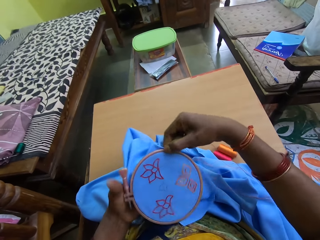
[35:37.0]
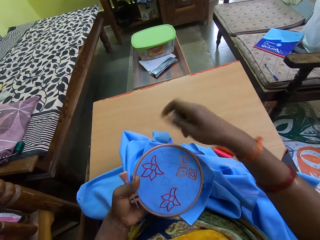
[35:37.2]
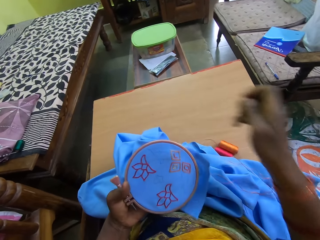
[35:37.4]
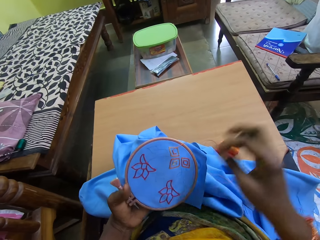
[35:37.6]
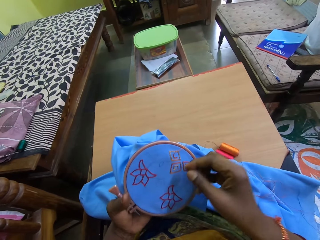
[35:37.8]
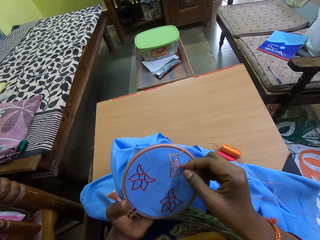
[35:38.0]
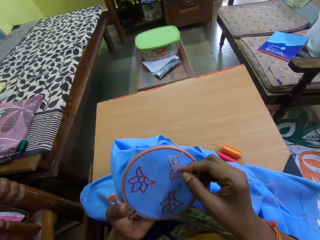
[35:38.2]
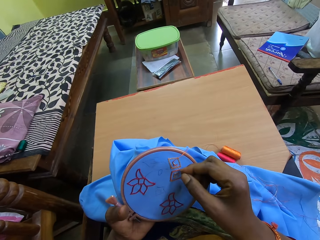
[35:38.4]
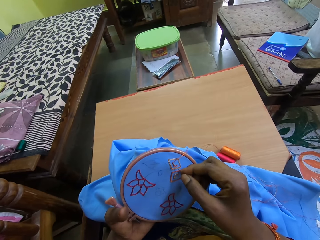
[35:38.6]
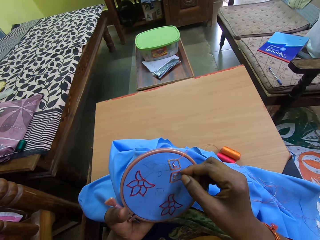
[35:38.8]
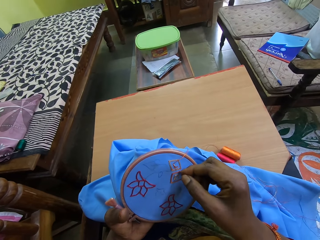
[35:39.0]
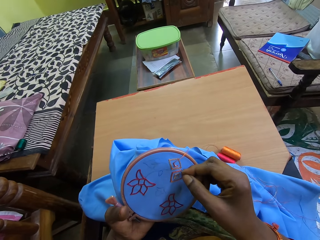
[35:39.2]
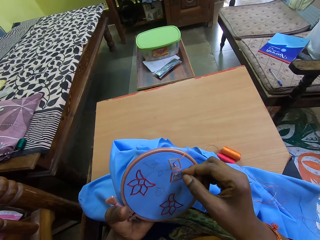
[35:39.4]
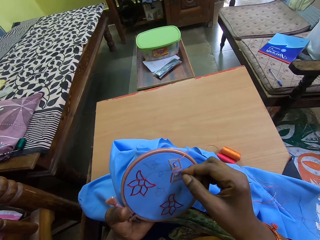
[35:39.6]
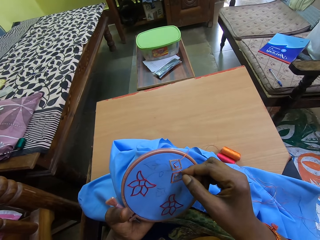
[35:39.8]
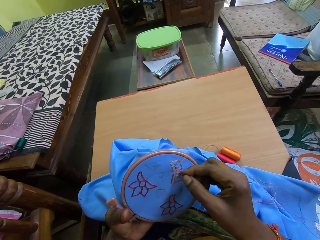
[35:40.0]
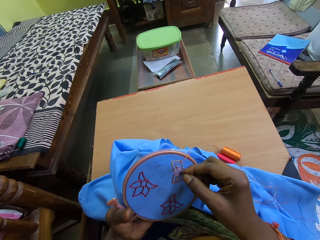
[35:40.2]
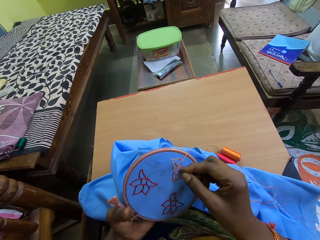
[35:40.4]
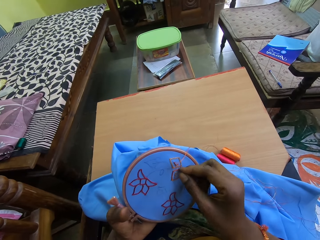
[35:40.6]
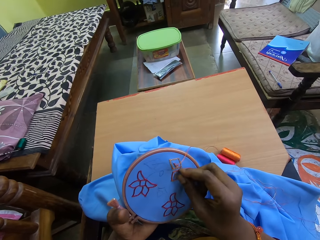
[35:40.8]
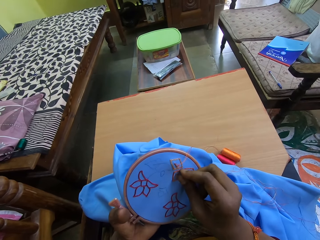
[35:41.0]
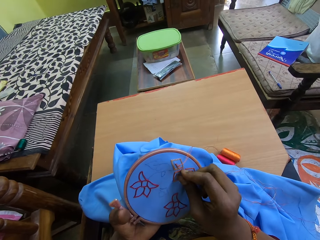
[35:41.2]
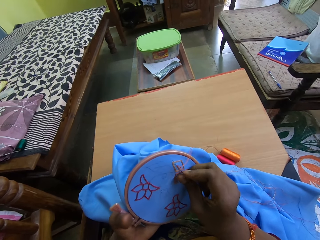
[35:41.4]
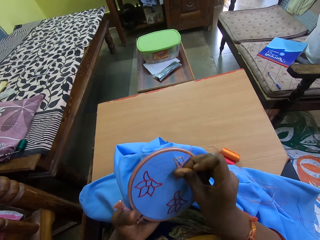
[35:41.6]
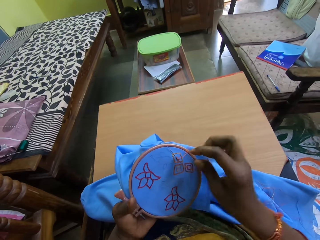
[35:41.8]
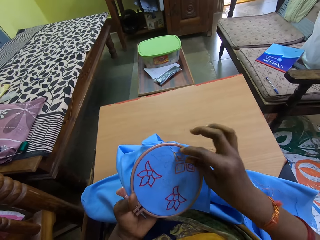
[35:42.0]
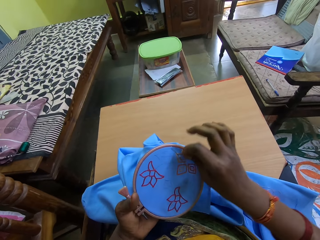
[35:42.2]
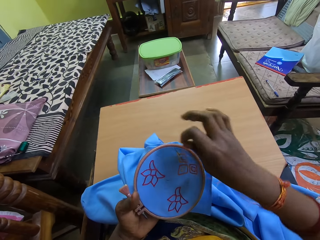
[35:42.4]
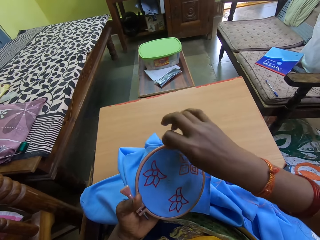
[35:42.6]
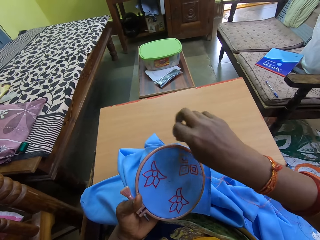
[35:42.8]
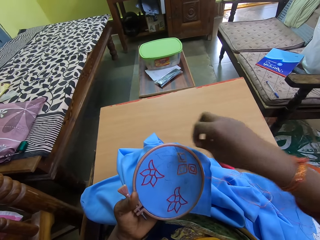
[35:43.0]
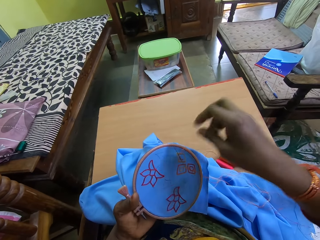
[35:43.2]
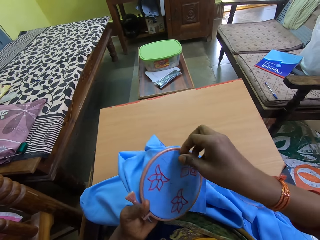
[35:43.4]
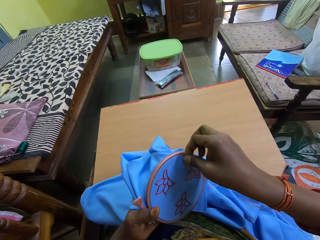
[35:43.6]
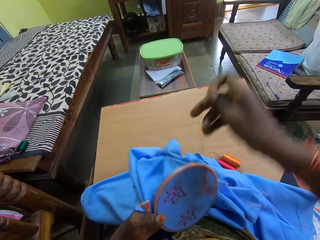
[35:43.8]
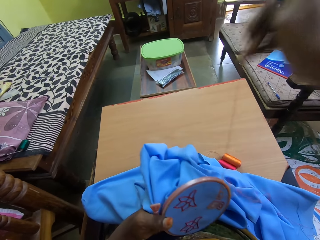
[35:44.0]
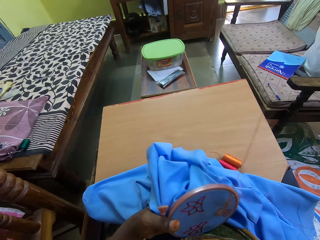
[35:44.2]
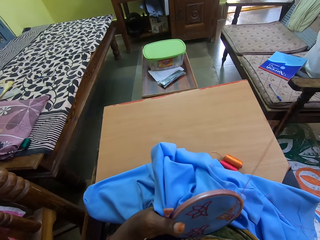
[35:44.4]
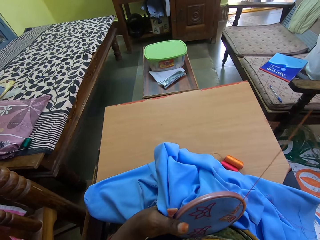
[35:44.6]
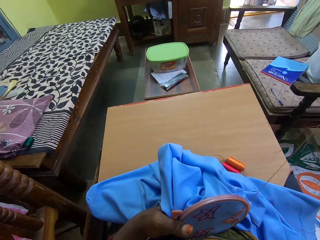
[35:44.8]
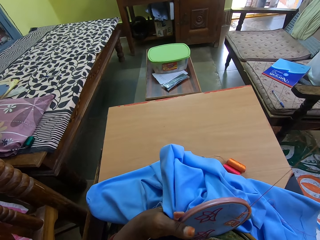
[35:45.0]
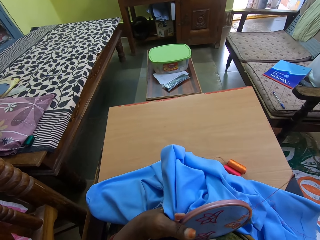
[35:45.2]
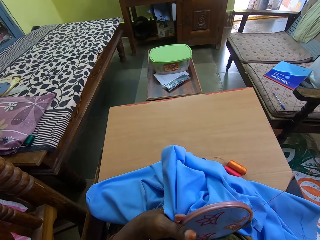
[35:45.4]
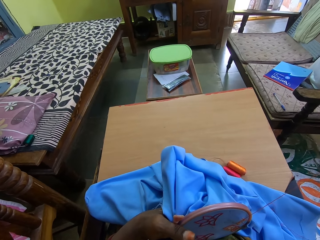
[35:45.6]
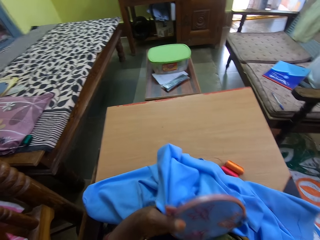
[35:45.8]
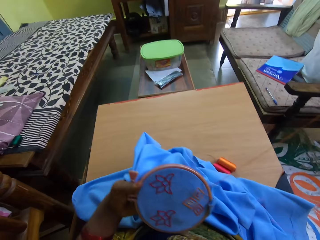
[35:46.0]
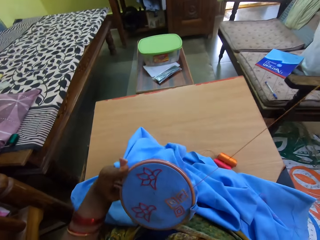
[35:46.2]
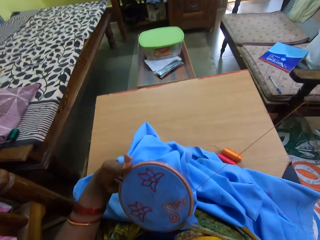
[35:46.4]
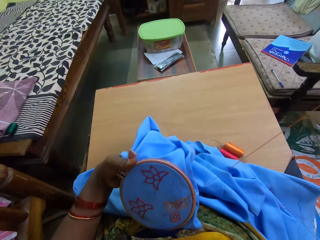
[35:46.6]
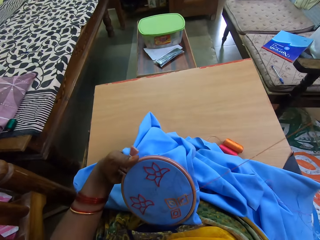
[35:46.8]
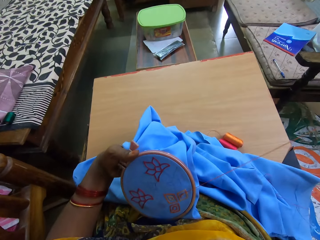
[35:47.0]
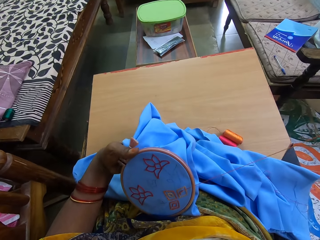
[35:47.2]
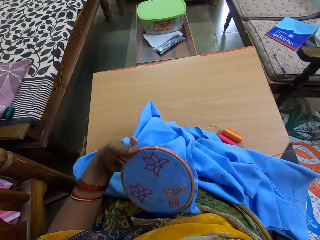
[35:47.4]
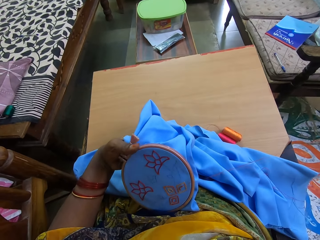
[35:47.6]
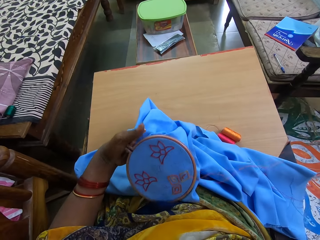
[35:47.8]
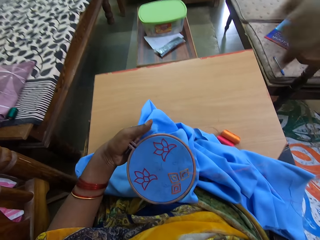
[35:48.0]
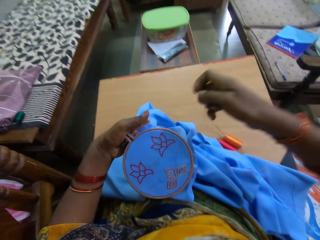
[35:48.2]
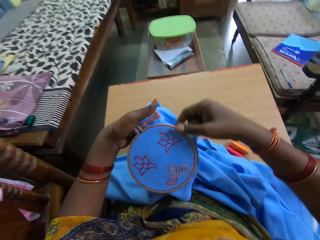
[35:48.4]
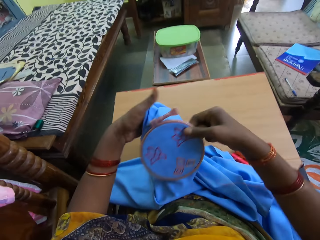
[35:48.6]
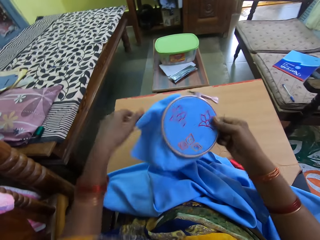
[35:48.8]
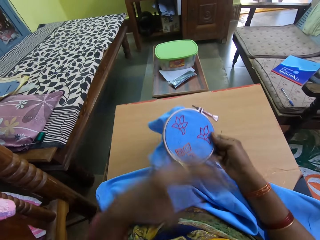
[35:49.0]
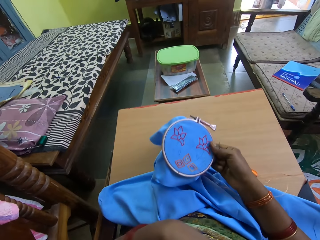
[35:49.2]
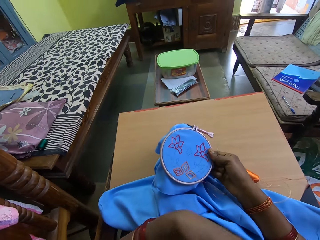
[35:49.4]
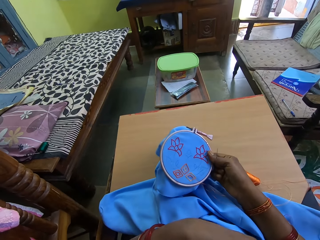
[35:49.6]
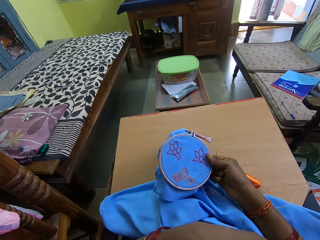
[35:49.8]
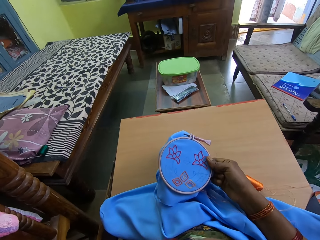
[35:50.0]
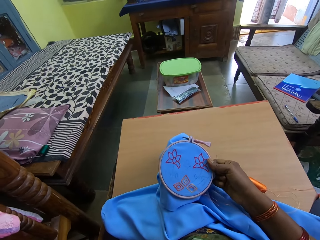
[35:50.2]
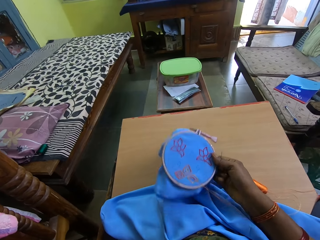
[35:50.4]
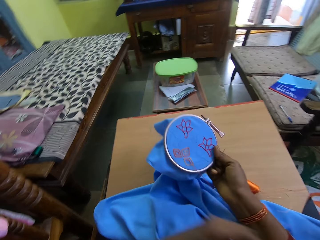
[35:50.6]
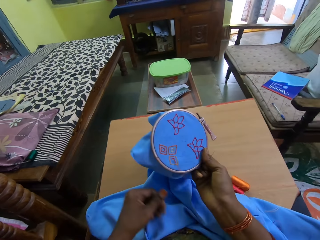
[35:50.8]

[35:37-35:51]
The camera wearer knits the fabric. She inserts the needle in her right hand into the fabric in her left hand. She moves the sewing thread on the fabric with her right hand. She draws out the needle from the fabric in her left hand with her right hand. She holds the fabric with her right hand.

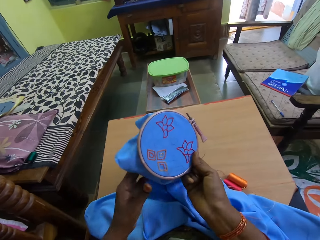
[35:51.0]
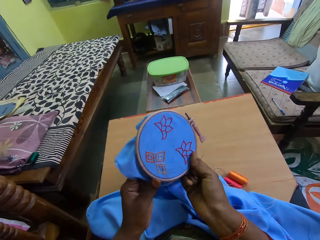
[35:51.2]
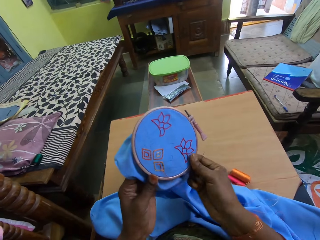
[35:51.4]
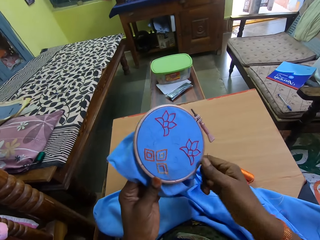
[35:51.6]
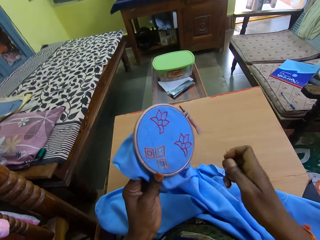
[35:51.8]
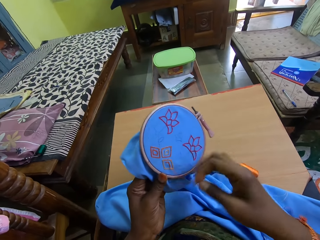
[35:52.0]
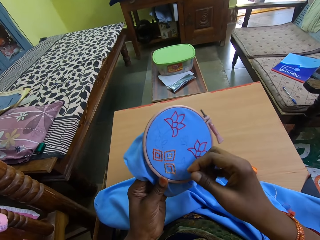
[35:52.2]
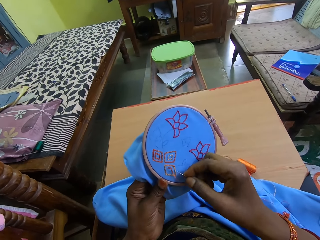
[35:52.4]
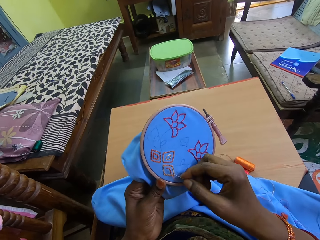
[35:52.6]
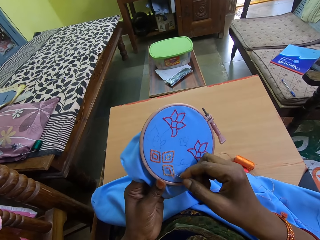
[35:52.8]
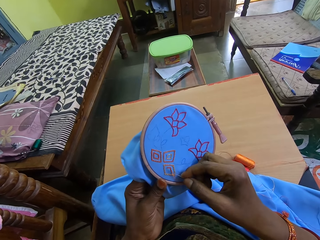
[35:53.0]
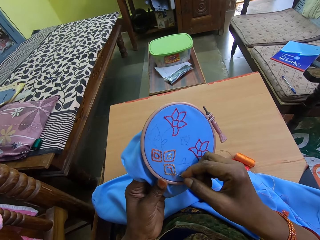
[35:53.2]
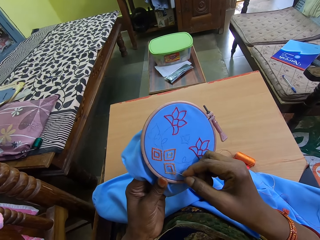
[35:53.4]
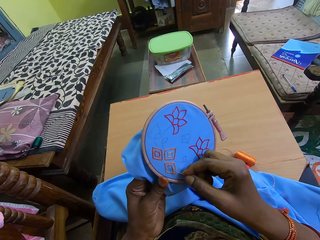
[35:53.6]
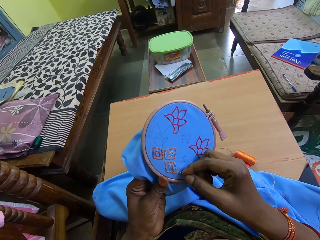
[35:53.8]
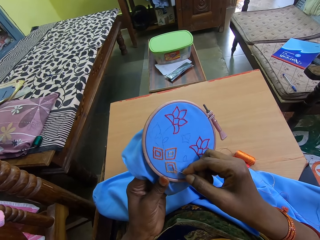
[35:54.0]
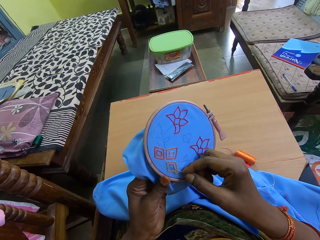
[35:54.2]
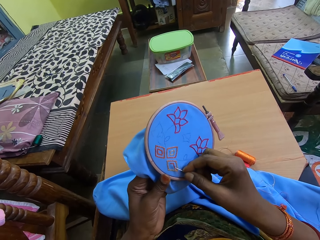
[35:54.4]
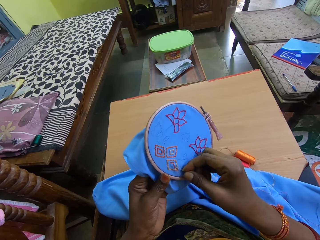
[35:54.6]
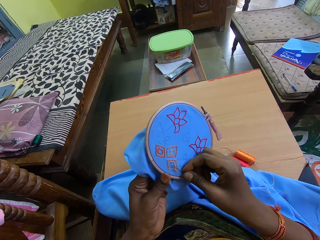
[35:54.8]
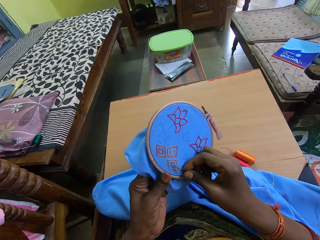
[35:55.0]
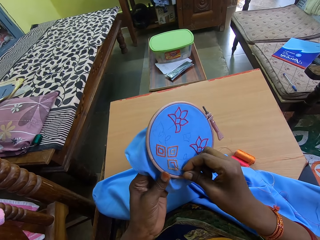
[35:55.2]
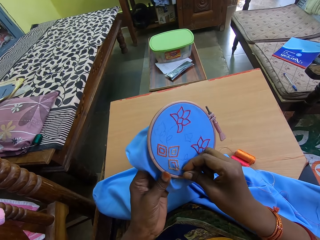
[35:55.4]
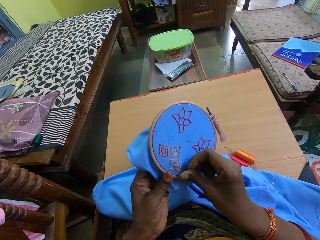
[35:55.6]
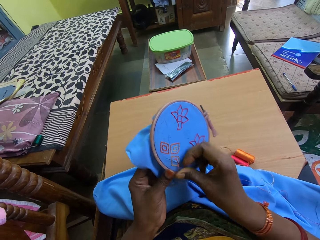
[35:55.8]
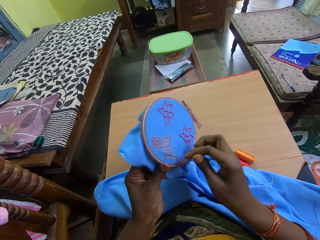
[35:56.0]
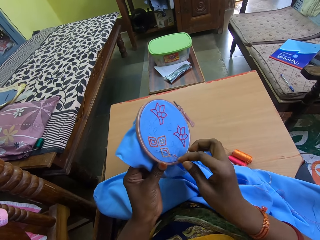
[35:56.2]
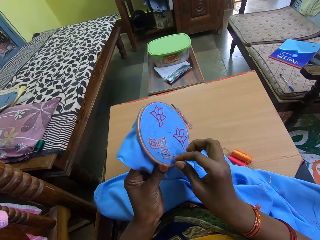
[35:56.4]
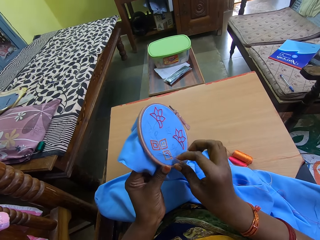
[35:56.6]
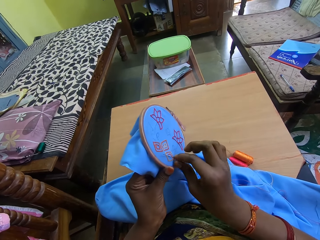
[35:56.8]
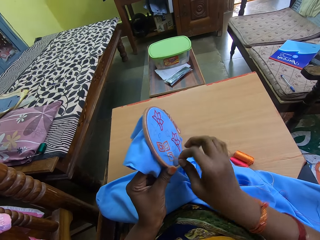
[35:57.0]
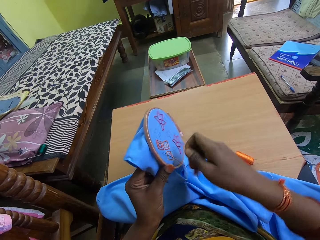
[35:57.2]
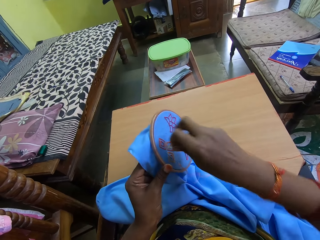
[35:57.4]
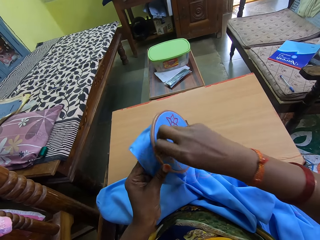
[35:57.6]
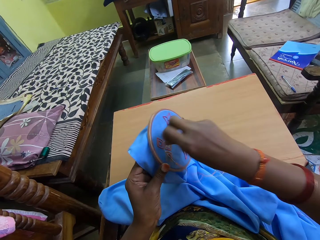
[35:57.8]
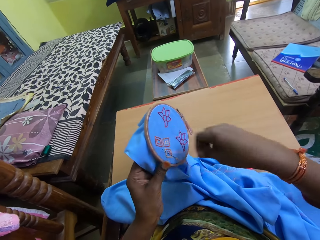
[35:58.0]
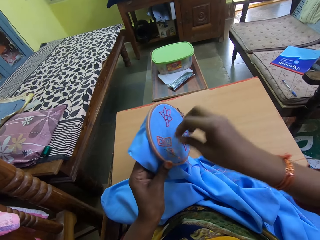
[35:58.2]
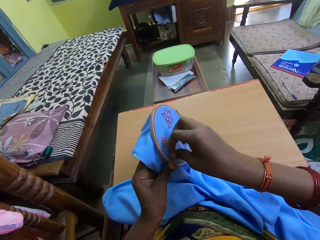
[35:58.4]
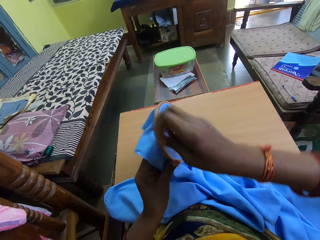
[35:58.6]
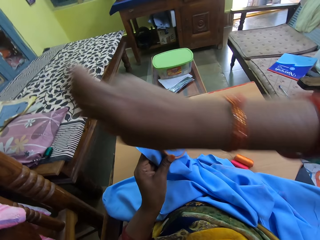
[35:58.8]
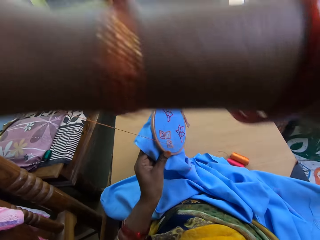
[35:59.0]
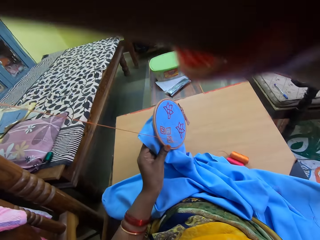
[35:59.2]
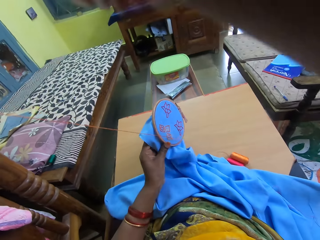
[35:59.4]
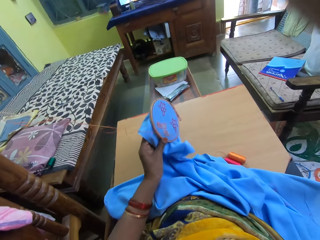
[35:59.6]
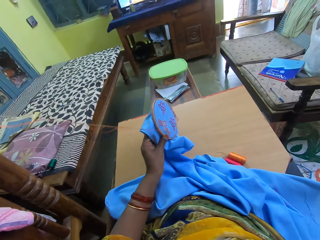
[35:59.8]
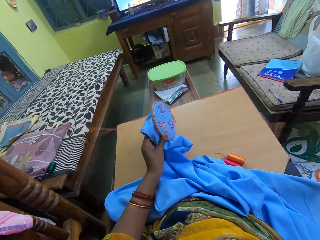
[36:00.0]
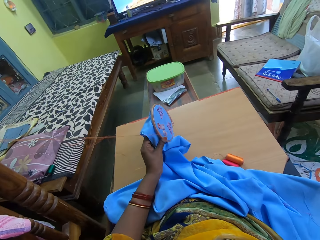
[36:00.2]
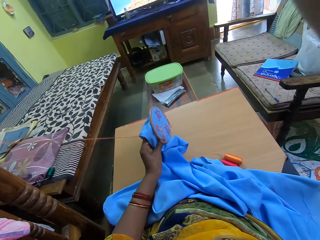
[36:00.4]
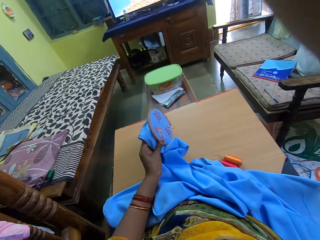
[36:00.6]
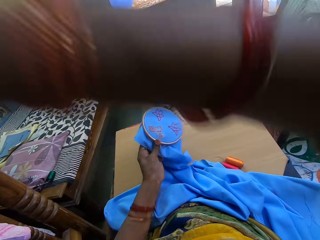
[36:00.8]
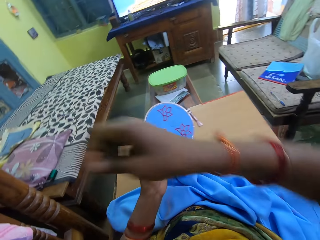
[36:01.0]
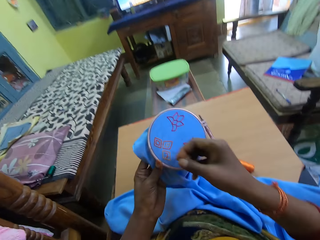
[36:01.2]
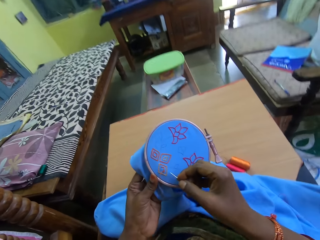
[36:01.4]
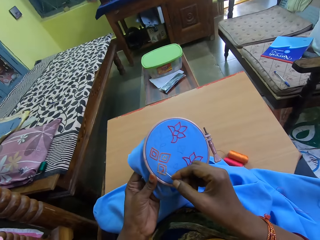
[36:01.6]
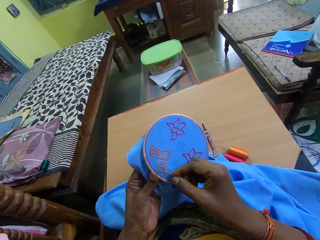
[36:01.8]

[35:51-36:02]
The camera wearer passes the fabric from her right hand to her left hand. She knits the fabric. She inserts the needle in her right hand into the fabric in her left hand. She moves the sewing thread on the fabric with her right hand. She draws out the needle from the fabric in her left hand with her right hand.
